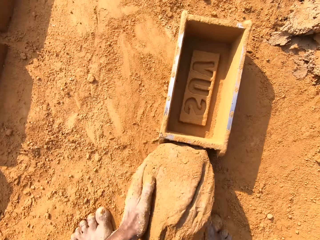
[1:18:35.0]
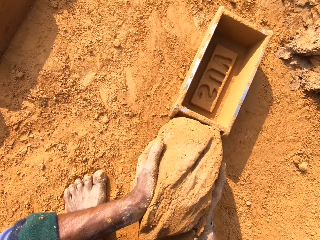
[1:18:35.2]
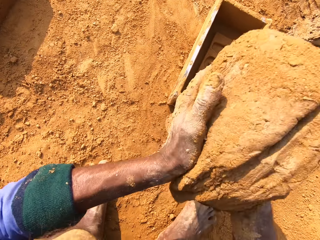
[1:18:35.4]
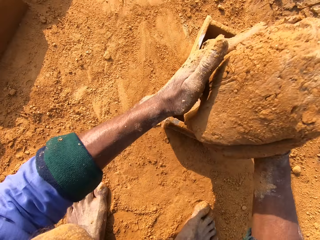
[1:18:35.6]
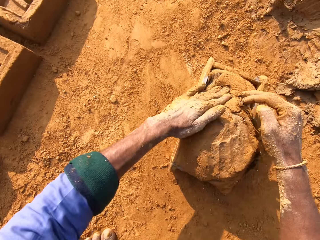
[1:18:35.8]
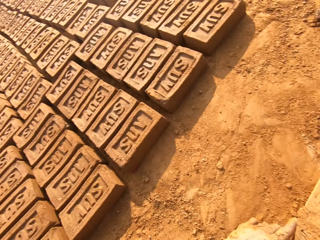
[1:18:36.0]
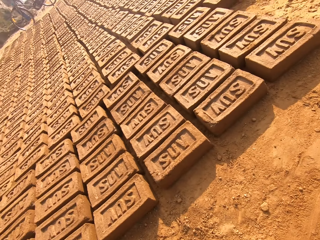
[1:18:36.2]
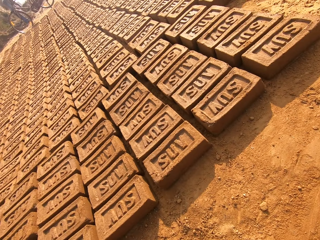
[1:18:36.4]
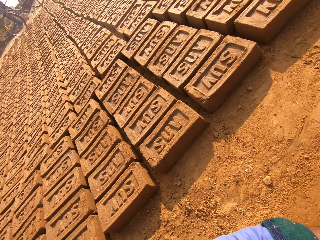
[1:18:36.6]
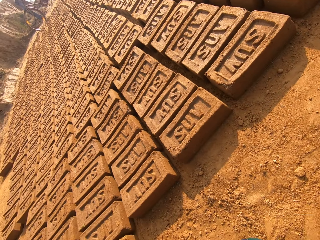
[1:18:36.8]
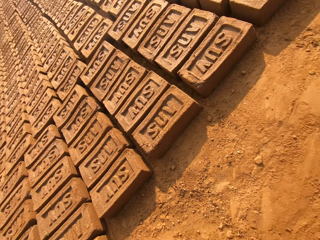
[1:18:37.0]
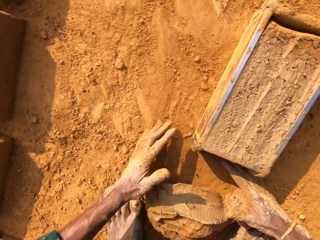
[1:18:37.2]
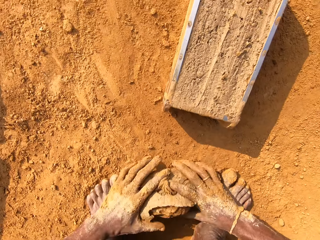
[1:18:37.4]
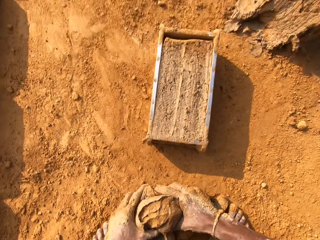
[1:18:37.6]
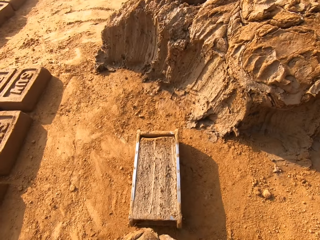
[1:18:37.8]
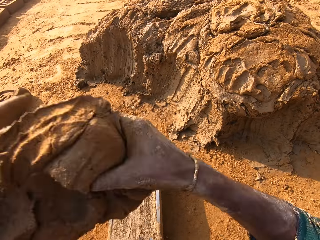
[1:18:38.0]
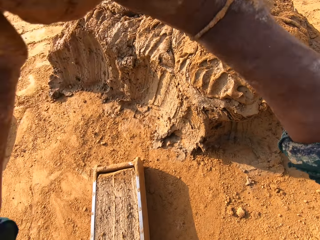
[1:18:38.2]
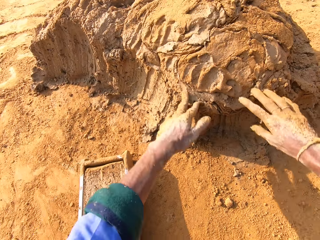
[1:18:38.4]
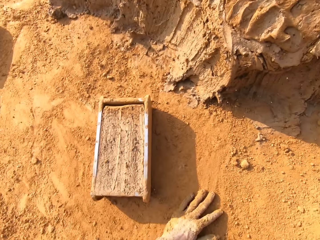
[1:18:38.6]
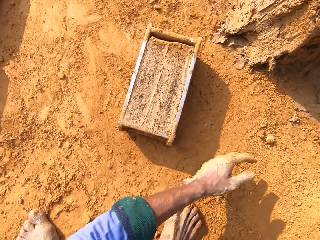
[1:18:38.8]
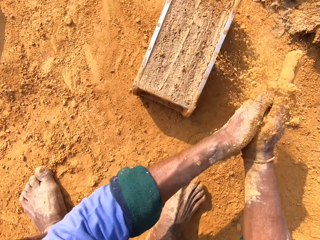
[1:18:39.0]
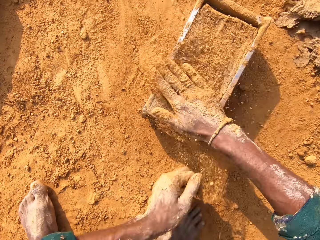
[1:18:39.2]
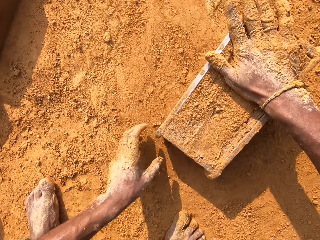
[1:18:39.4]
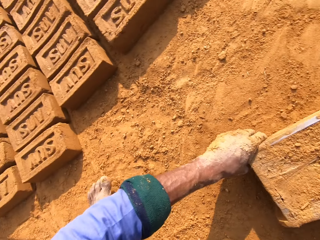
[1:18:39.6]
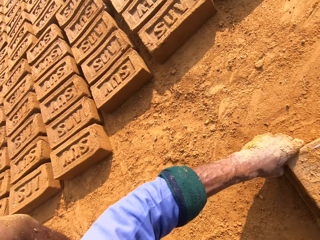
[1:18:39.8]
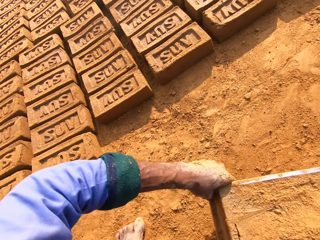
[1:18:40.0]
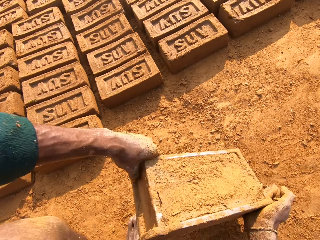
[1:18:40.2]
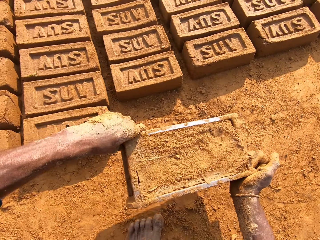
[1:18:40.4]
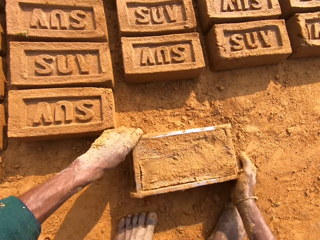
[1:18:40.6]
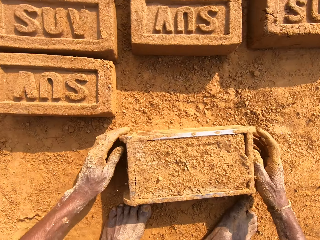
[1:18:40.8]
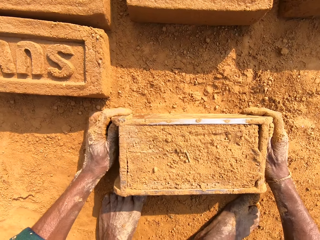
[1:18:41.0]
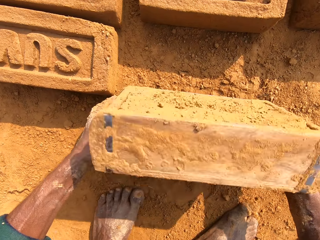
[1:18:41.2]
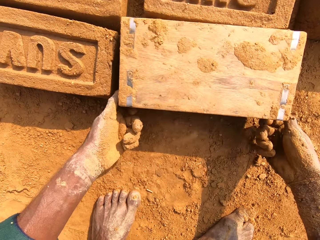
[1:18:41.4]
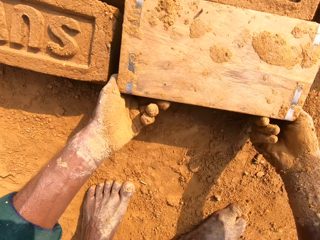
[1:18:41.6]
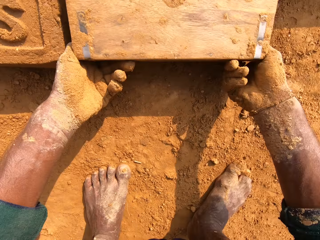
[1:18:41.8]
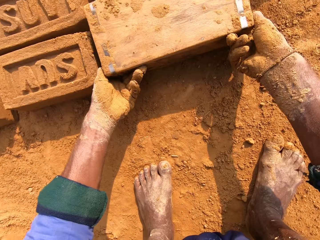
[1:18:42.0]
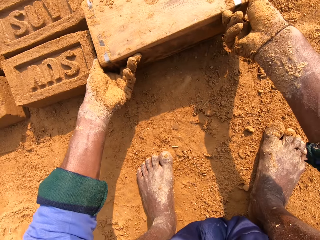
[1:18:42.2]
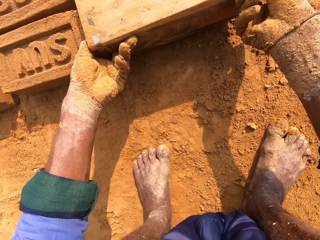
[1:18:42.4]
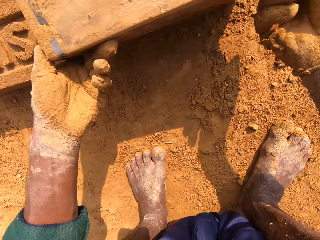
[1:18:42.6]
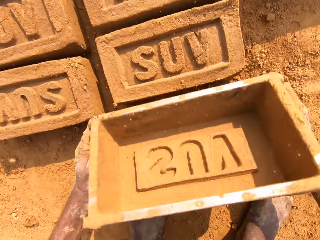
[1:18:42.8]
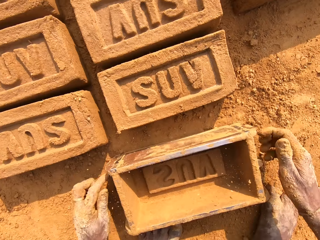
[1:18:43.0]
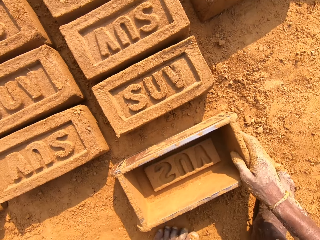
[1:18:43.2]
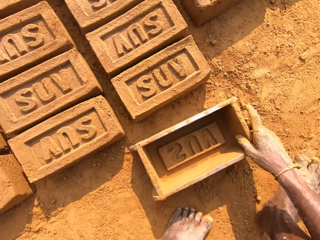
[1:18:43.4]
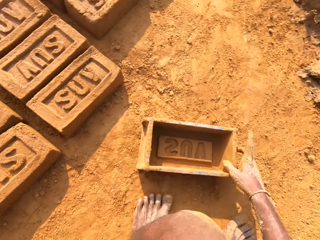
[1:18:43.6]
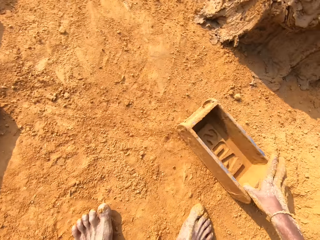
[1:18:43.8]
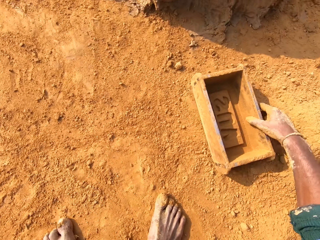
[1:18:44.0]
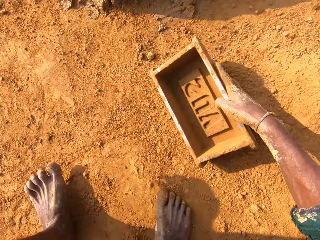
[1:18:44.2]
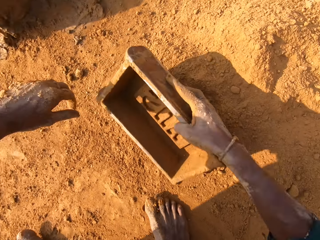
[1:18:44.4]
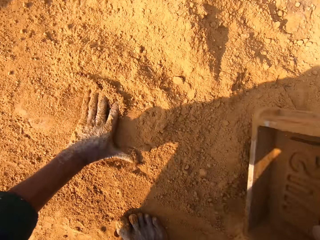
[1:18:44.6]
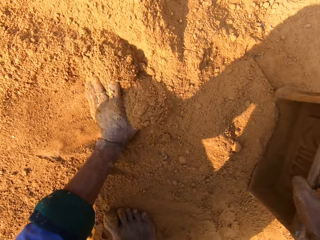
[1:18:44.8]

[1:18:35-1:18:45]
The camera wearer puts the clay in the brick mold. They remove excess clay. They put back the clay. They bang down the brick box. They put sand on the brick mold. They put the clay brick on the ground.

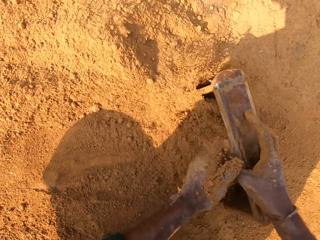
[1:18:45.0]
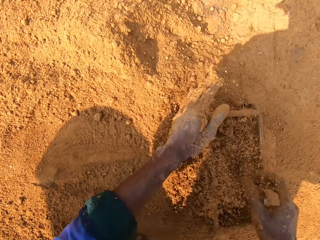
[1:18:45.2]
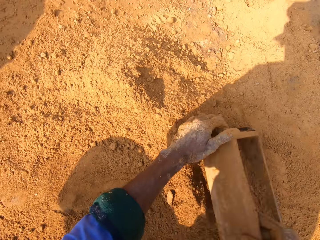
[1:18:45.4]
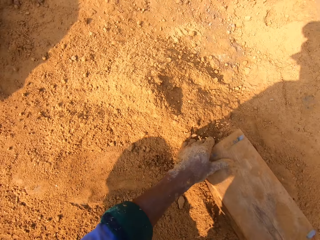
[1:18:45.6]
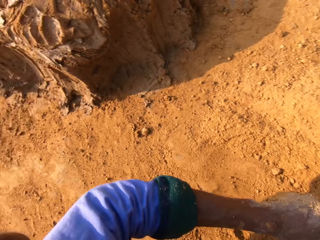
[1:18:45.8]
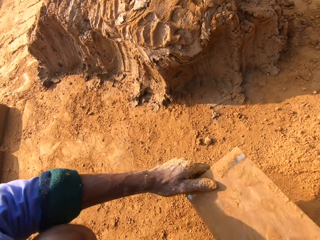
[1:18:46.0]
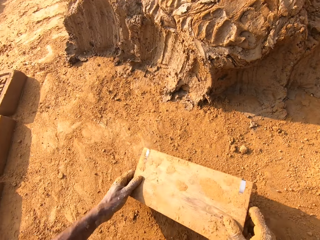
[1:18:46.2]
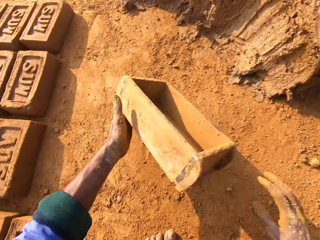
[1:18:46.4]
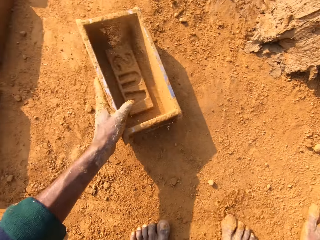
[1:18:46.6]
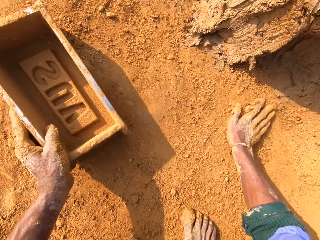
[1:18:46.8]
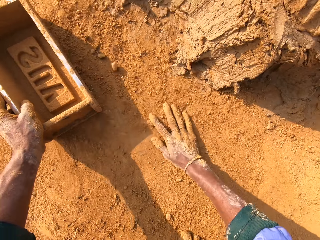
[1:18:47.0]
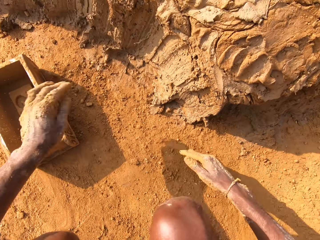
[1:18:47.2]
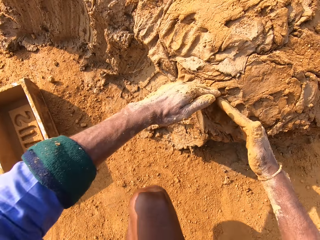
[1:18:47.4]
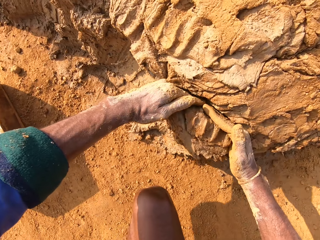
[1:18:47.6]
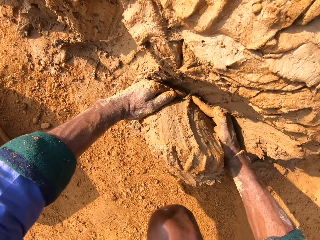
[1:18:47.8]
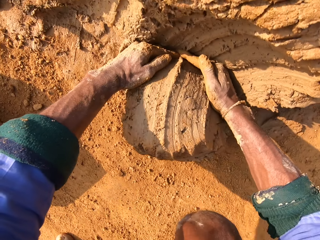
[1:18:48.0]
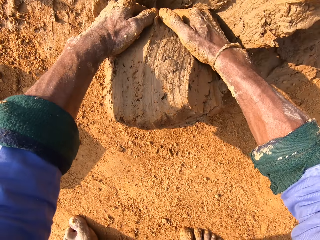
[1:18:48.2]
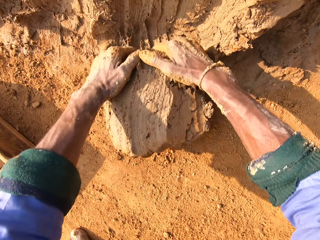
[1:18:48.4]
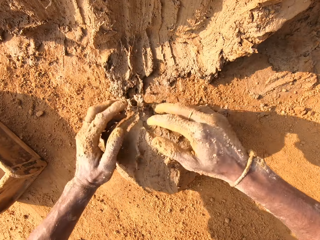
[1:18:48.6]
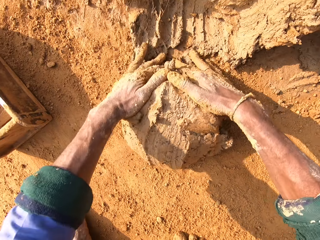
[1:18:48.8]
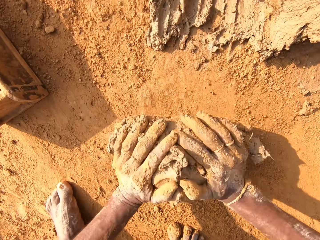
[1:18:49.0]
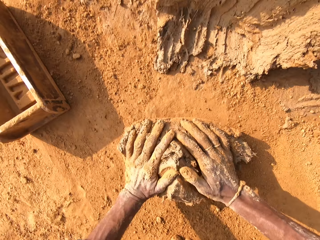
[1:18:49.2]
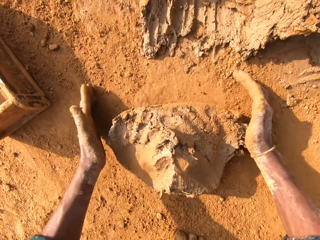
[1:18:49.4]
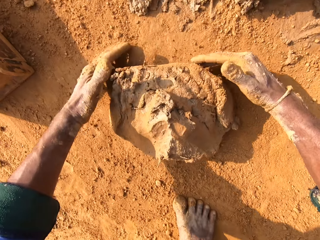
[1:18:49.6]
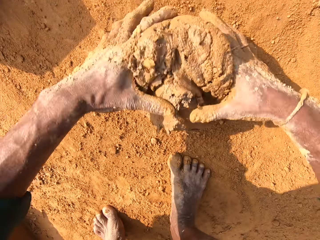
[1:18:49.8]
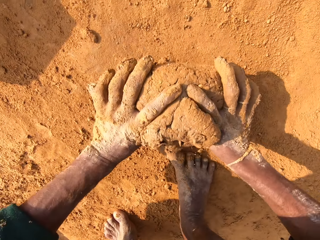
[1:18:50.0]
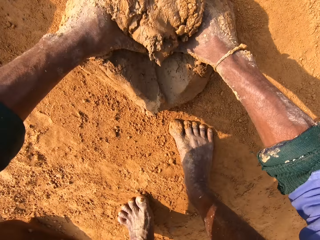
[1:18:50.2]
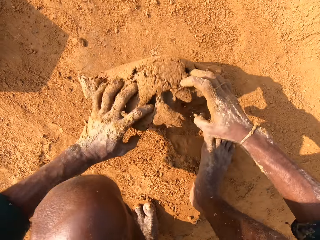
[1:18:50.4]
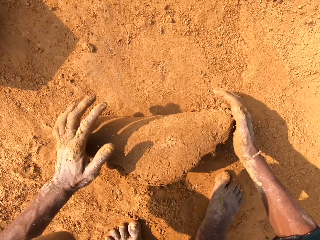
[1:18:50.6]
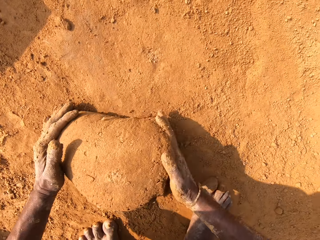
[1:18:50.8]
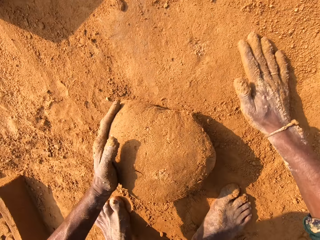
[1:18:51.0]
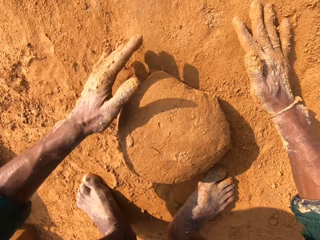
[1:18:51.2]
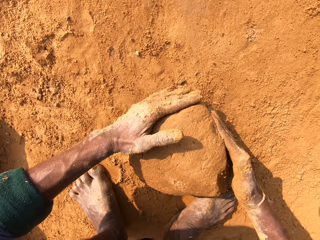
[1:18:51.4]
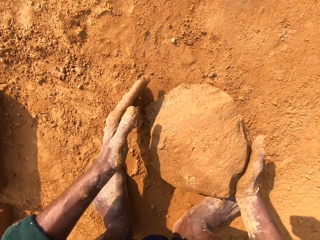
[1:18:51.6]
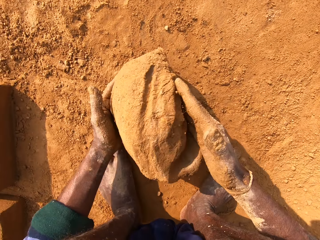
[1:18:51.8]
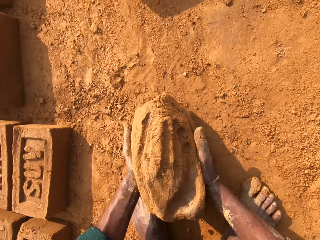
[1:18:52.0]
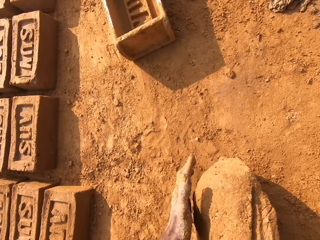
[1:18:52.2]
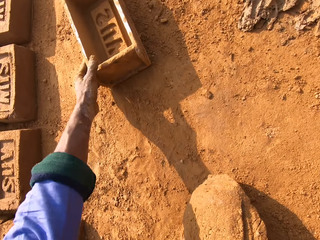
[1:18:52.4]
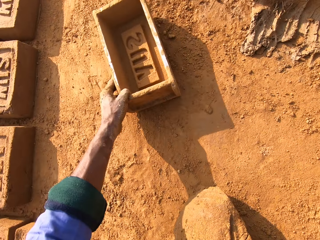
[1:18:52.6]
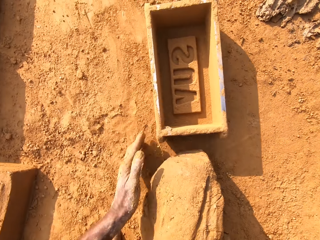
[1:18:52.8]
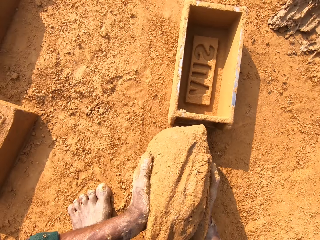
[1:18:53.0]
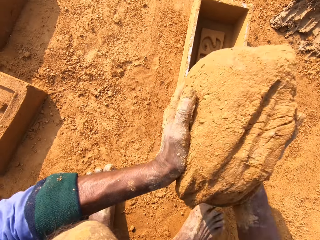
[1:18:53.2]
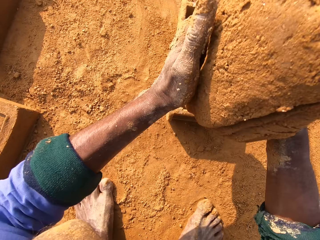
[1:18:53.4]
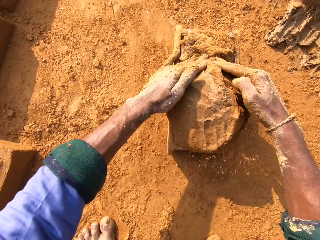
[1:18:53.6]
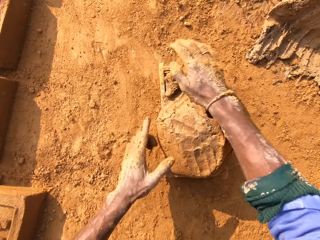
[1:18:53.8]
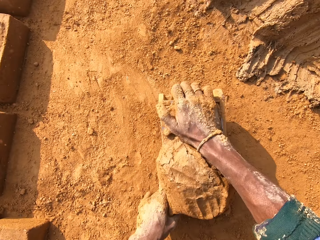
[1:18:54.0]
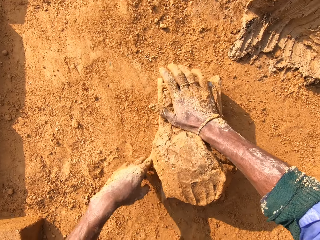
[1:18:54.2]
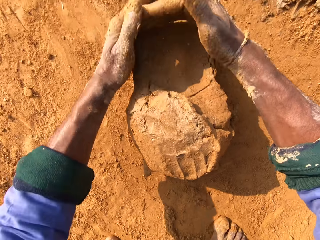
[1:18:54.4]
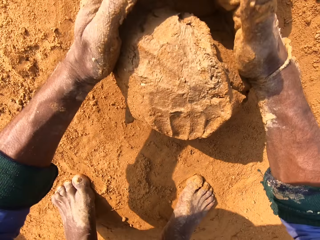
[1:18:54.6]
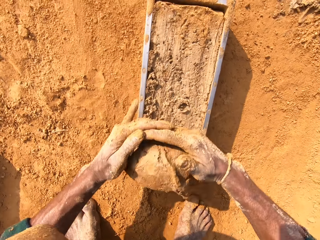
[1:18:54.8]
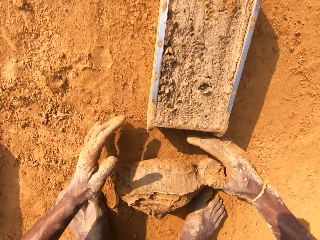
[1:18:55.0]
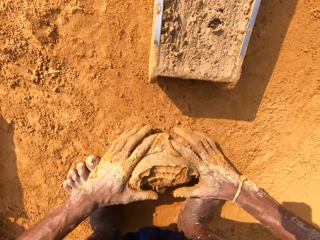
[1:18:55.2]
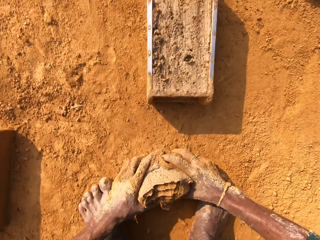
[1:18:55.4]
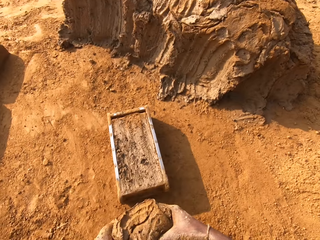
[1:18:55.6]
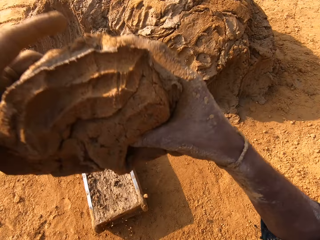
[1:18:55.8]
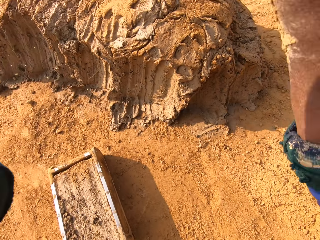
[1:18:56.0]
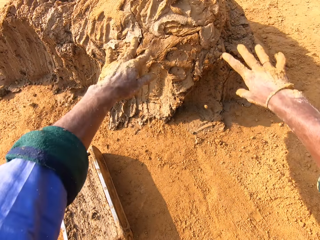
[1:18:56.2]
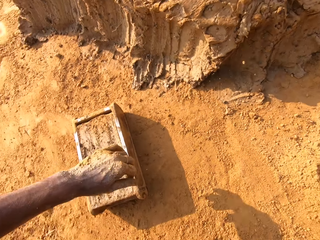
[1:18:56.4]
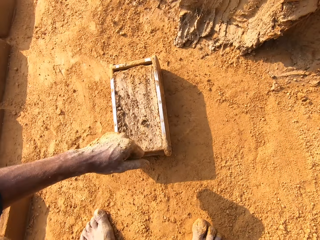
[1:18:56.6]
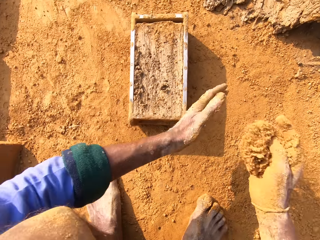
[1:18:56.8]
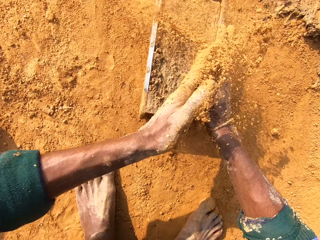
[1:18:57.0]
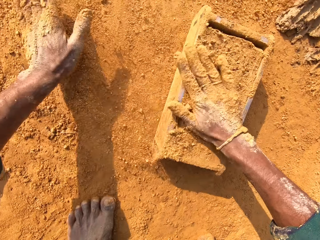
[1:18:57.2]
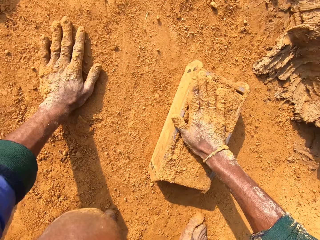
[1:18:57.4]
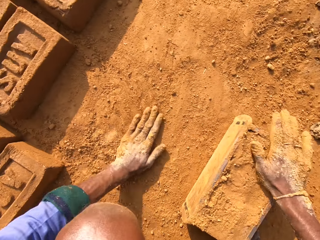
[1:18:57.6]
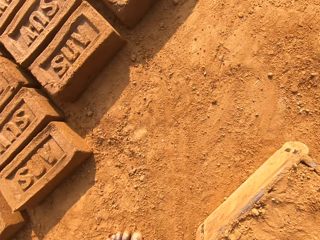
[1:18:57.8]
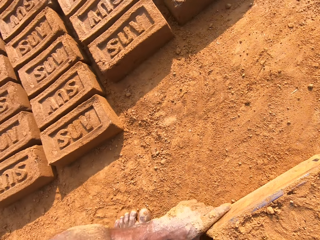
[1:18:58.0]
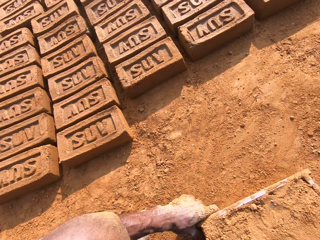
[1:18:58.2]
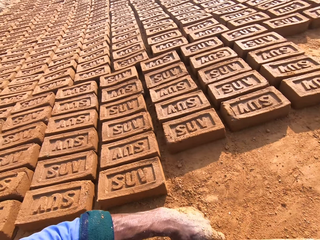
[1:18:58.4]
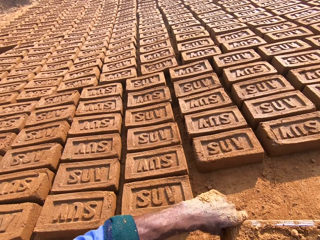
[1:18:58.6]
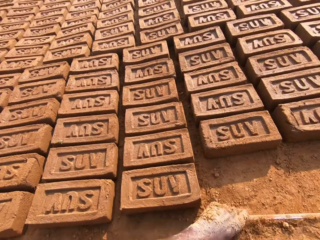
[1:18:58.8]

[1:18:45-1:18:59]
The camera wearer puts sand into the clay mold. They remove sand from the clay mold. They scoop the clay. They roll the clay. They put the clay in the brick mold. They remove excess clay. They put back the clay. They put sand on the brick mold.
